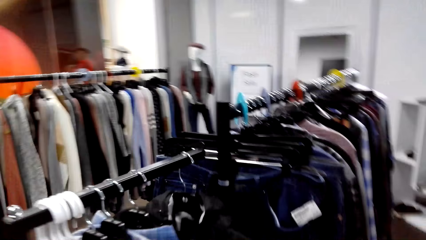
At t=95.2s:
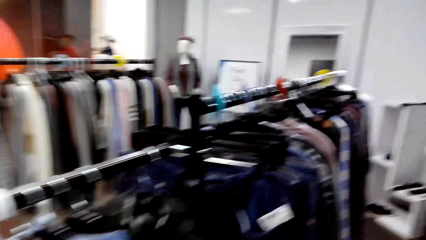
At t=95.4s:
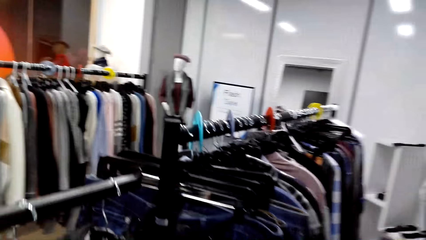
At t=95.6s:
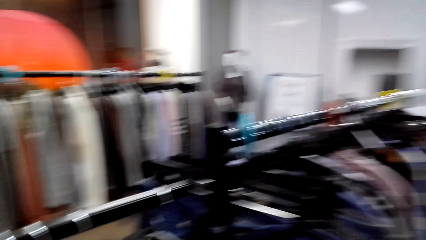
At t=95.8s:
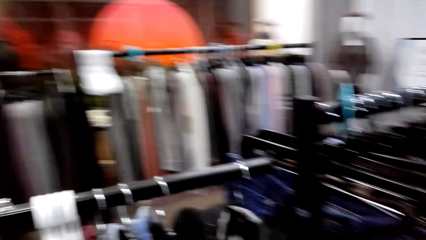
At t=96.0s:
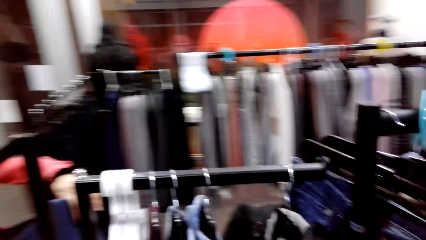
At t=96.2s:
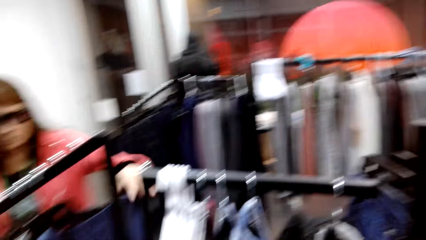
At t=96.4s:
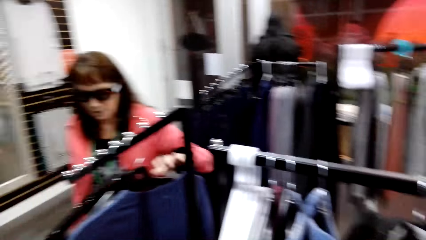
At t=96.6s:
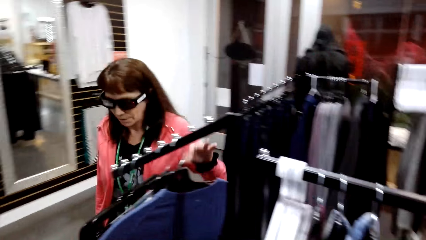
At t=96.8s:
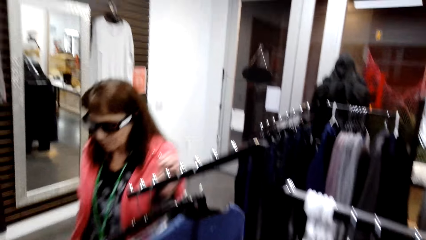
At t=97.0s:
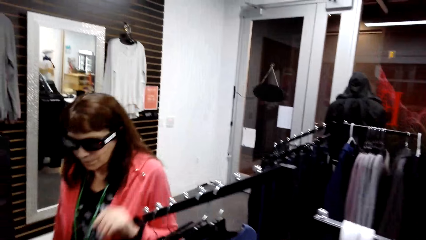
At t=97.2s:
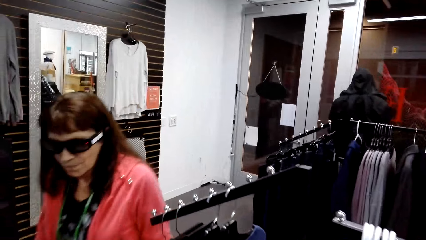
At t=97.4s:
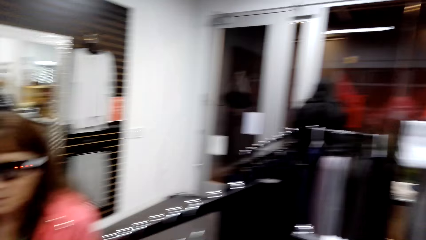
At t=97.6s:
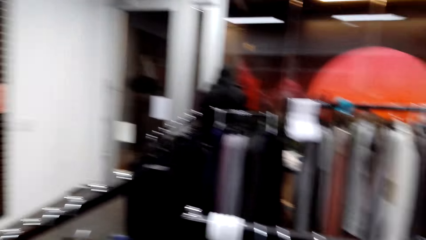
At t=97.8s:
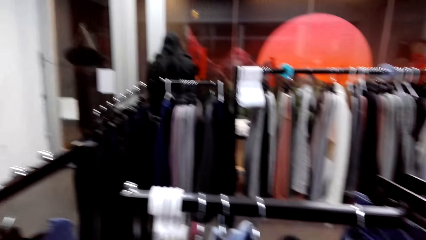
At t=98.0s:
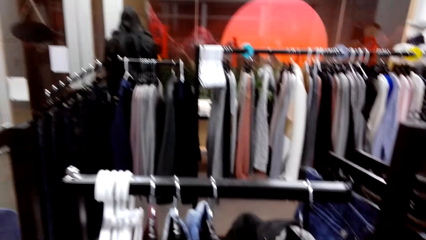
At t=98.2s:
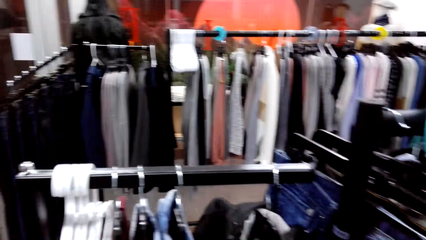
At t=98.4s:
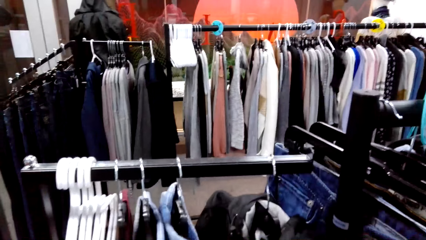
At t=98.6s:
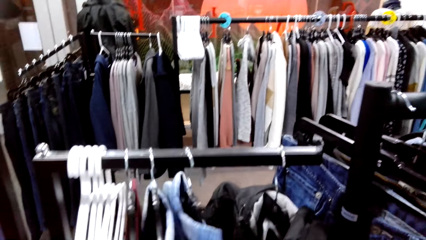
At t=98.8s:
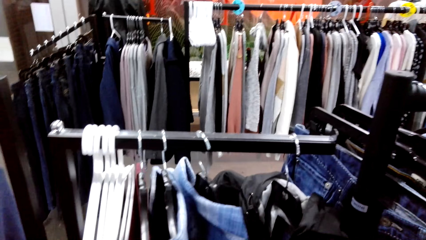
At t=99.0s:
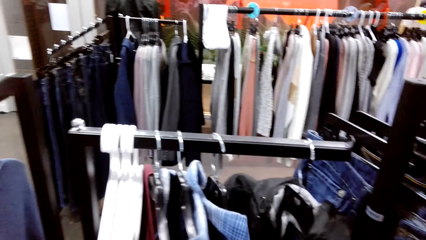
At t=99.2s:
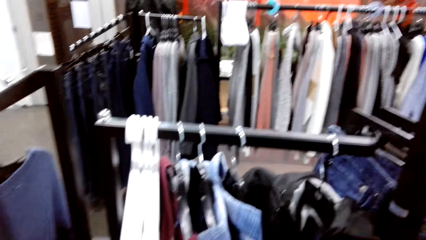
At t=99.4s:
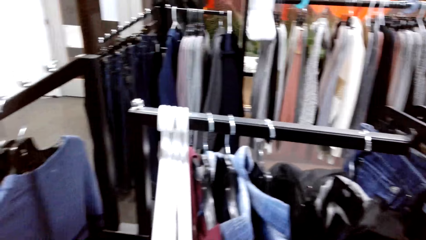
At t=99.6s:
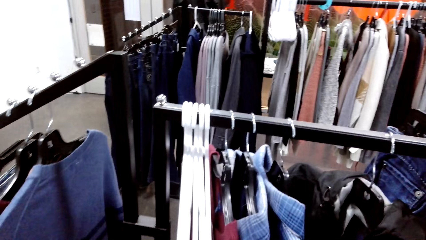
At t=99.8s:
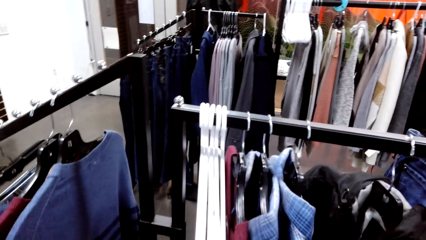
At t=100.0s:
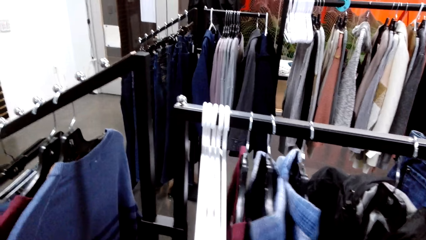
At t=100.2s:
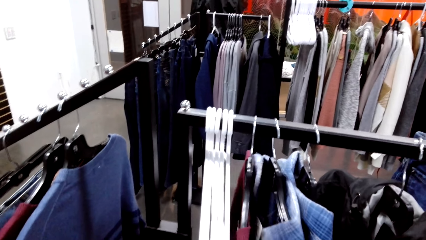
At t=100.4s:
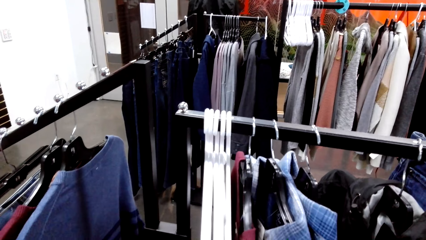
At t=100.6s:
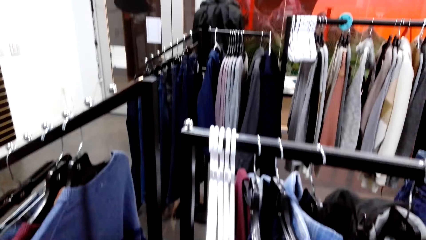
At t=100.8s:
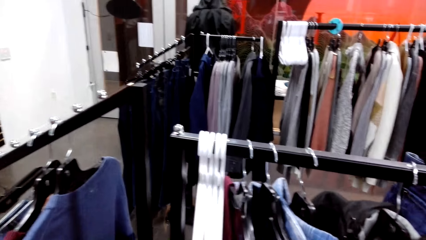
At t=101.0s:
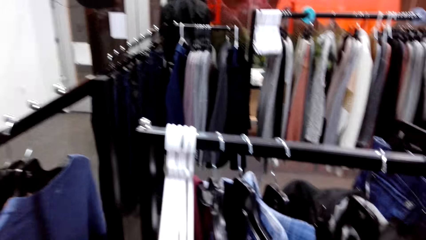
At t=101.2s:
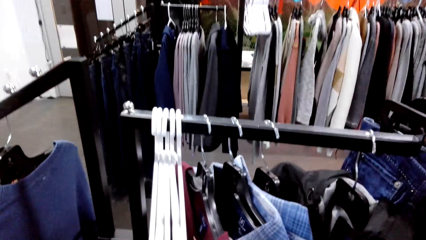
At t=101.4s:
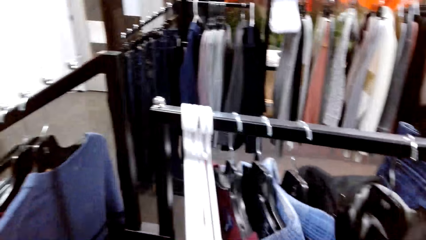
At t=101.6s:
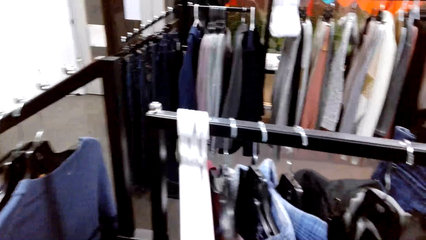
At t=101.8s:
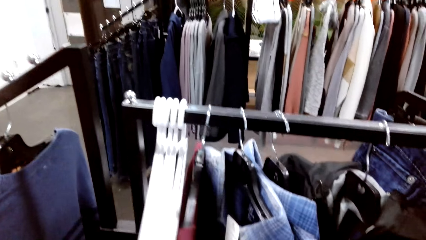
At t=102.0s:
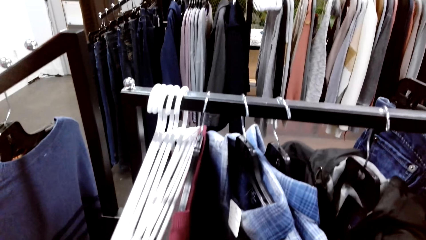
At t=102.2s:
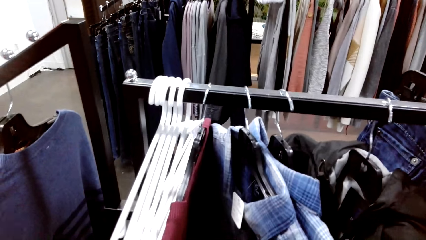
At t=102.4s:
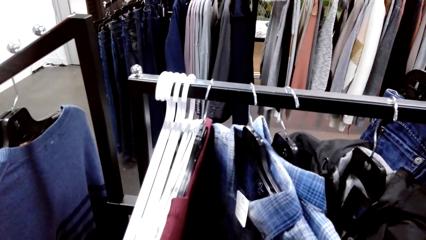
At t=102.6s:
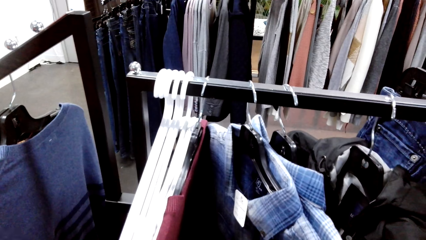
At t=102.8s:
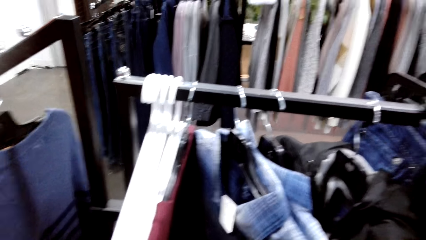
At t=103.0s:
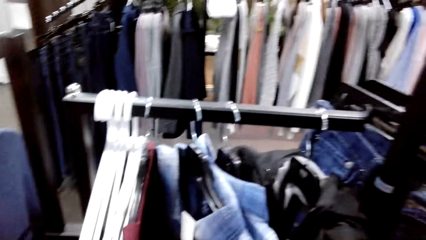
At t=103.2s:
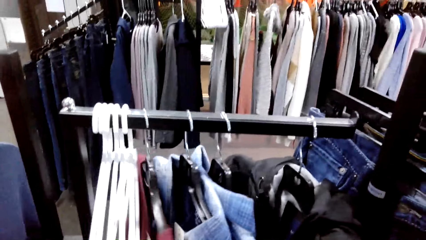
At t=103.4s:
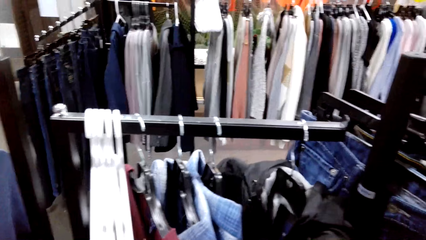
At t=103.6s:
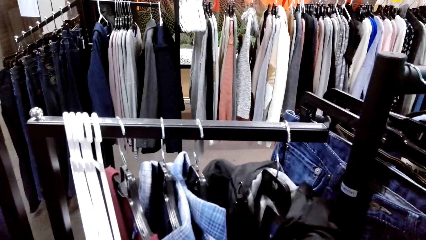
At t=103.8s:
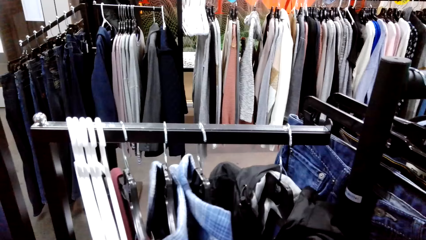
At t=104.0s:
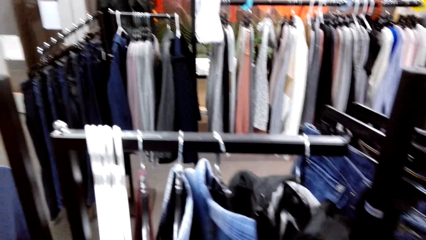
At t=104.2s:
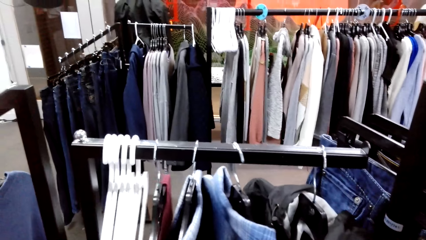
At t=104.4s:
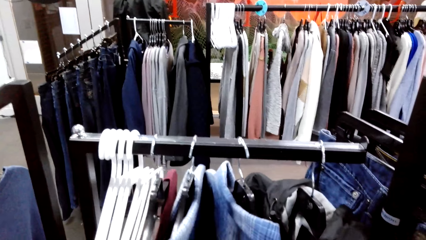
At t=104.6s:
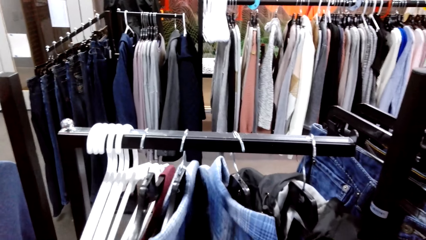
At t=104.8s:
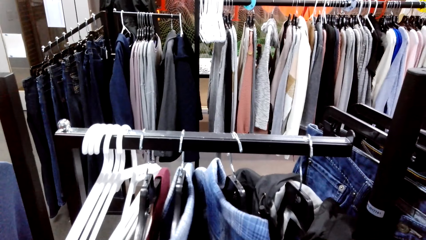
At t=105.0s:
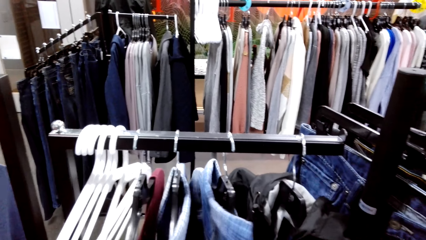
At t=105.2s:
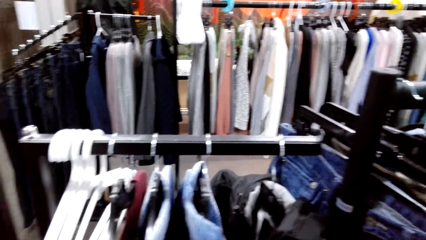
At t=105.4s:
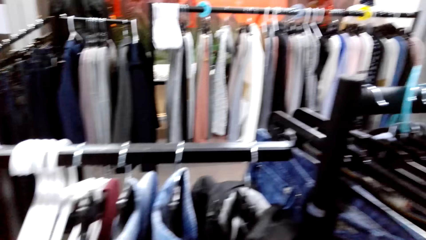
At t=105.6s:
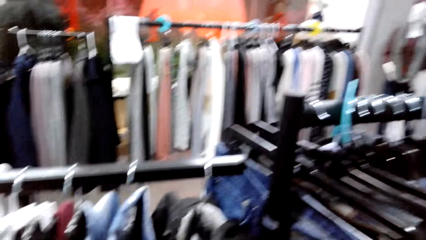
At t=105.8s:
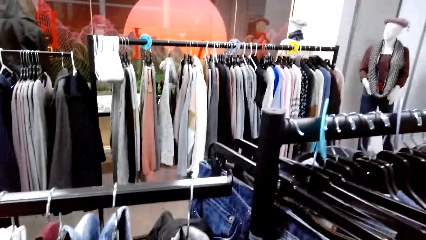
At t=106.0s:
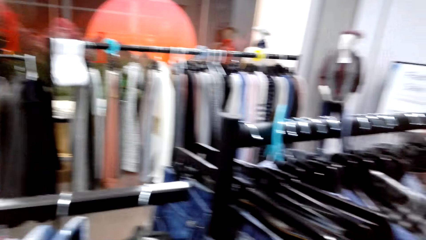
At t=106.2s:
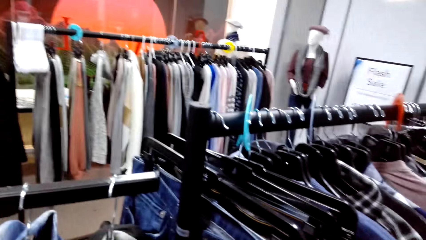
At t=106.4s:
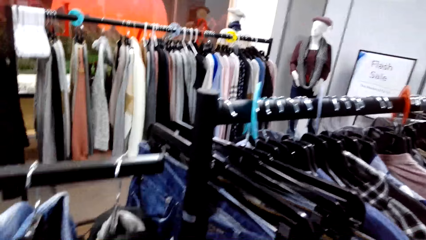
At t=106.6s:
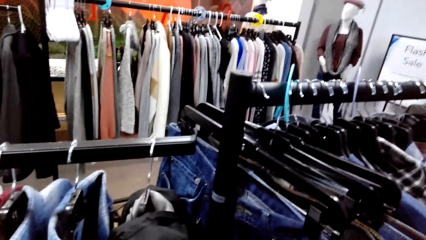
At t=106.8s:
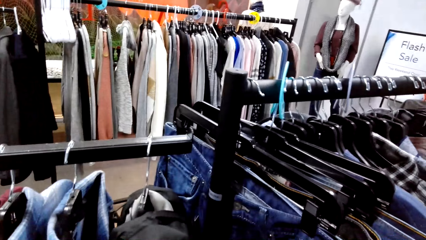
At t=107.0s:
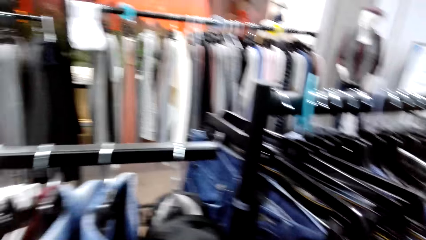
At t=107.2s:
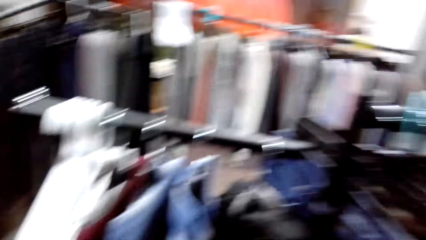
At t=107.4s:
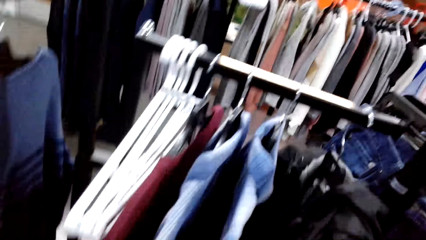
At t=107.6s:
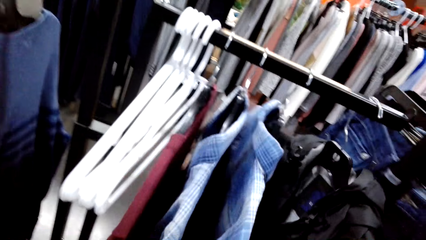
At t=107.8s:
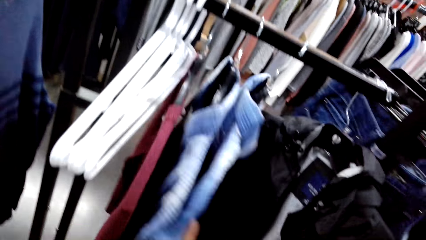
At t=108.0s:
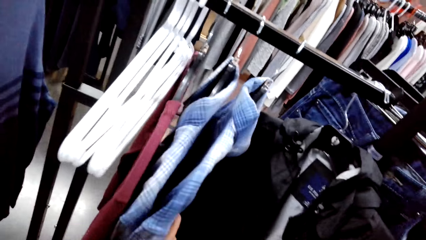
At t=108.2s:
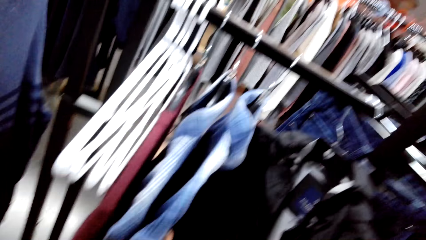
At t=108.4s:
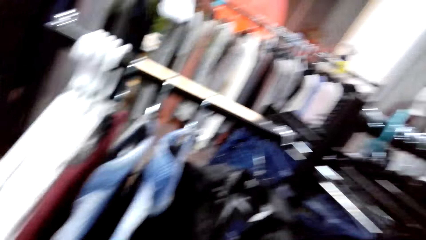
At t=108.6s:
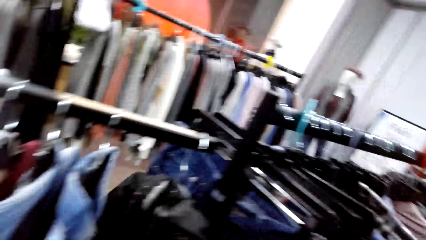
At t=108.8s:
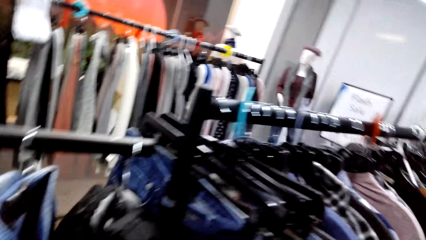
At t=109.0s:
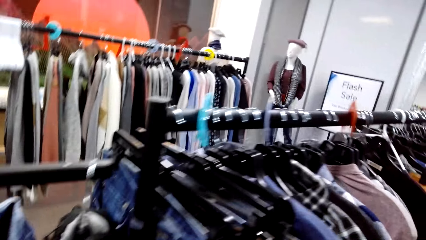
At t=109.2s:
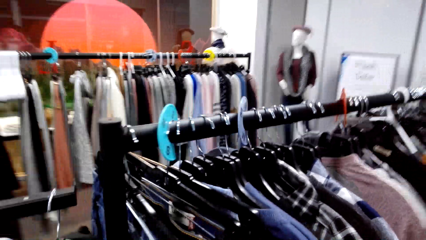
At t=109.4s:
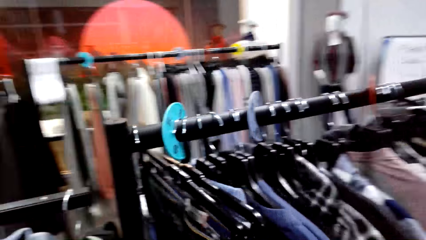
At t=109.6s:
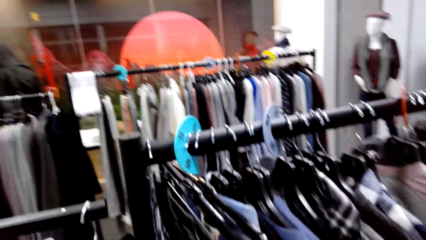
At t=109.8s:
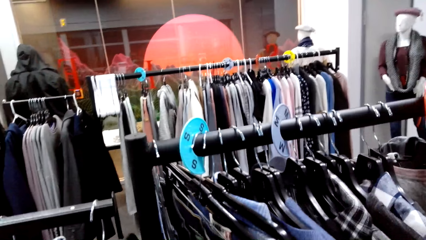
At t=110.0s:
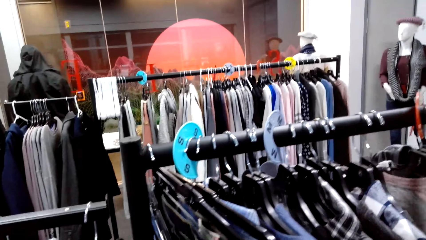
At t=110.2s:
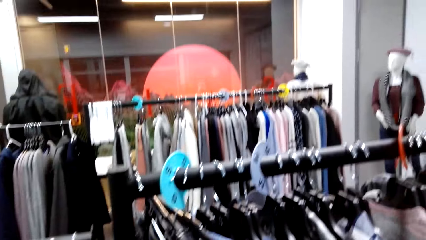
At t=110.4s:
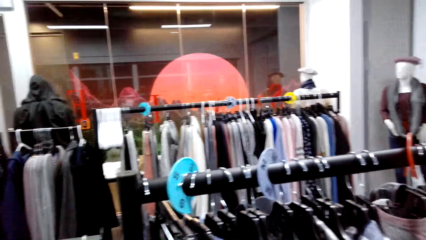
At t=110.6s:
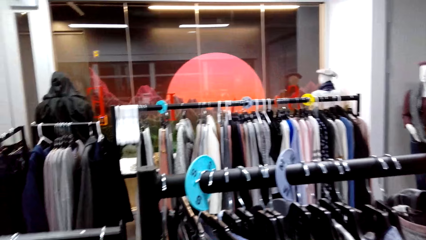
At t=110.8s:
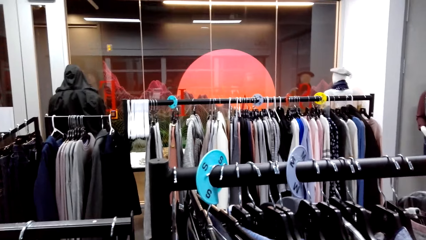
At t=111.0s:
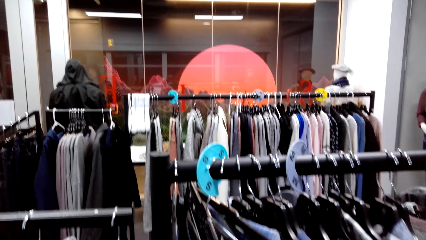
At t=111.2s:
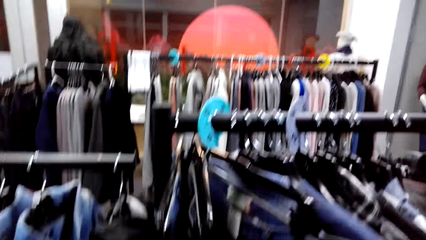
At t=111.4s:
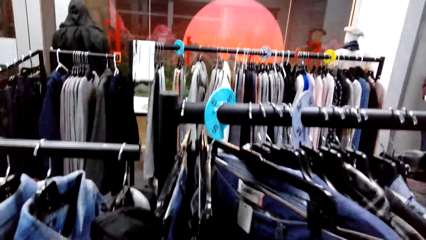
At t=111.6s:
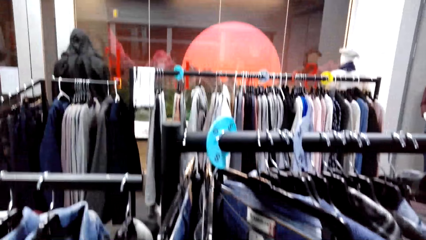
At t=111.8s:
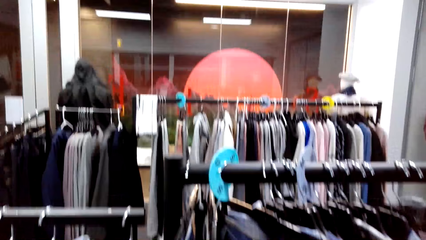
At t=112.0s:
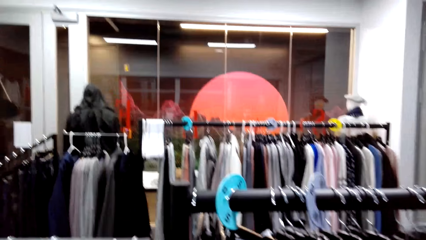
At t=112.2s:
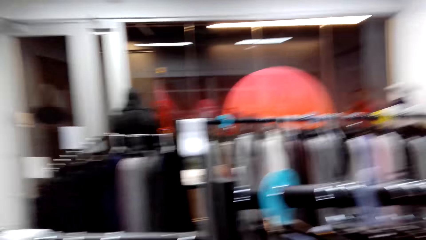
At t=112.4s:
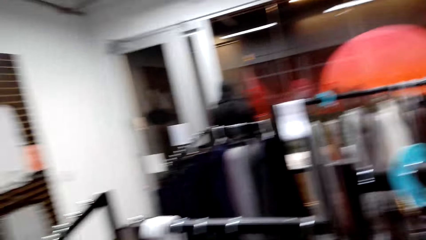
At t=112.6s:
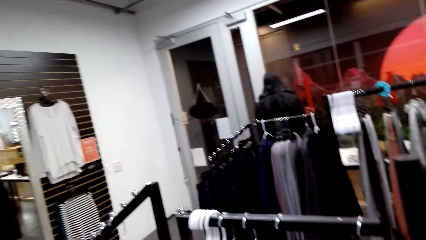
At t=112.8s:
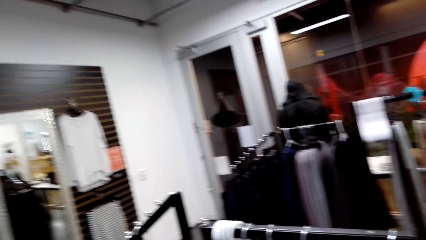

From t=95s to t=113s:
The camera wearer dialogues with persons. They look around the clothing store. They move the clothes. They hold a t-shirt. They dialogue with the persons. They look around the clothing store. They walk around the clothing store.
